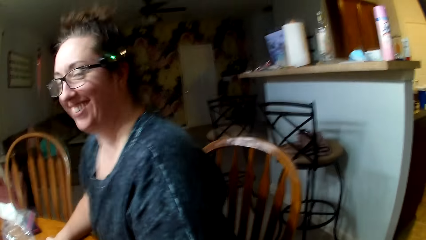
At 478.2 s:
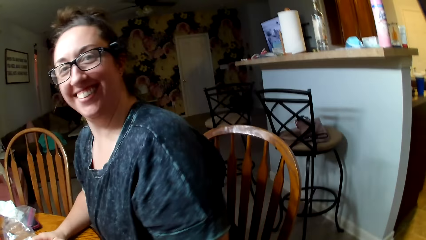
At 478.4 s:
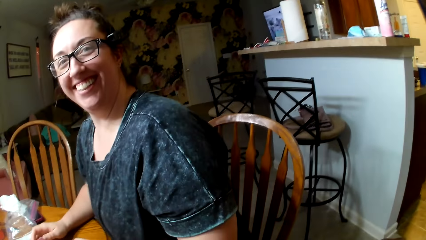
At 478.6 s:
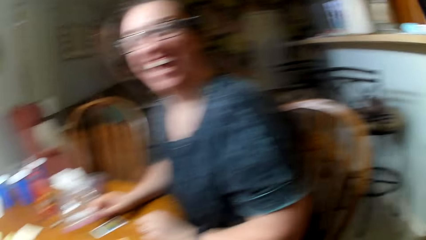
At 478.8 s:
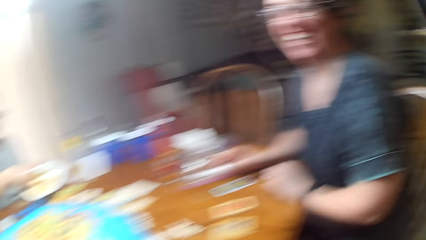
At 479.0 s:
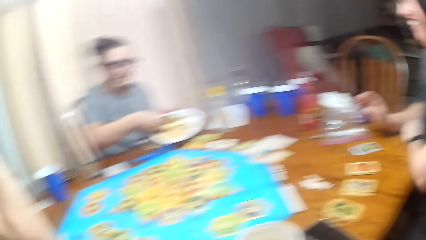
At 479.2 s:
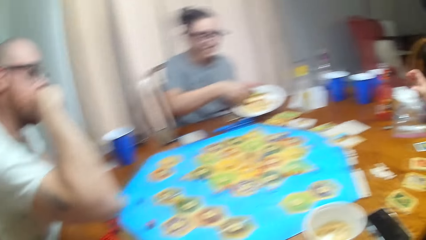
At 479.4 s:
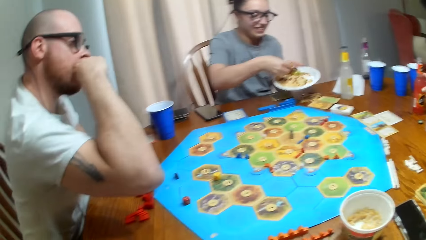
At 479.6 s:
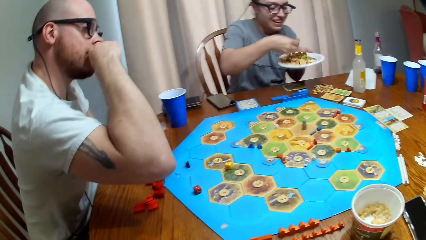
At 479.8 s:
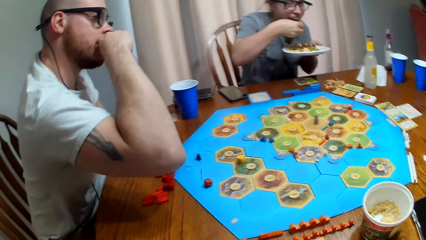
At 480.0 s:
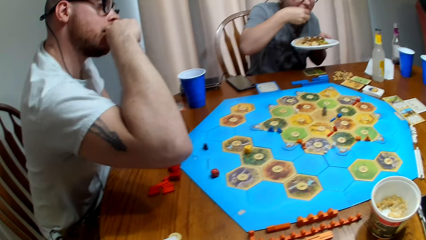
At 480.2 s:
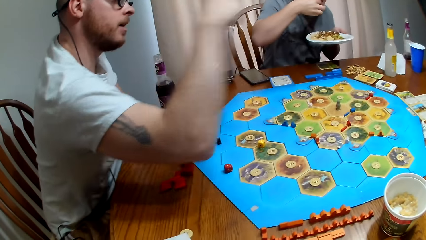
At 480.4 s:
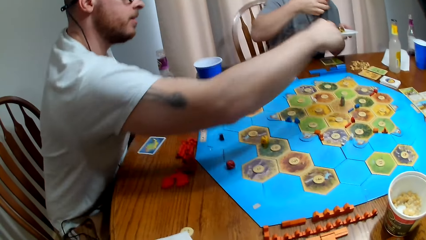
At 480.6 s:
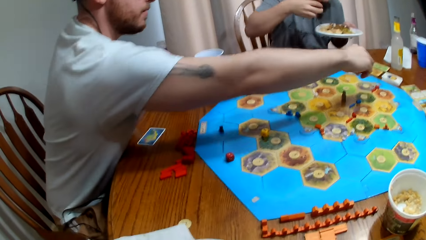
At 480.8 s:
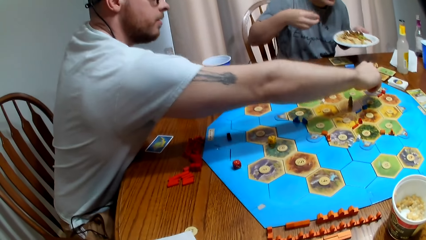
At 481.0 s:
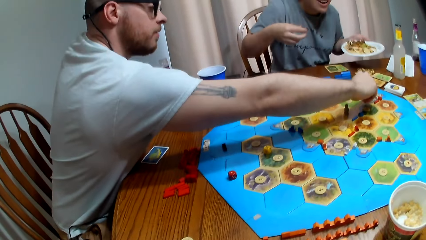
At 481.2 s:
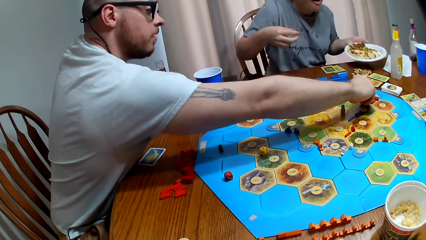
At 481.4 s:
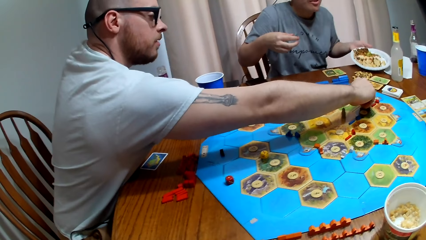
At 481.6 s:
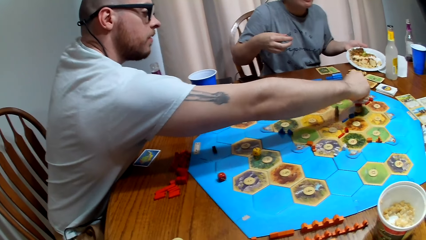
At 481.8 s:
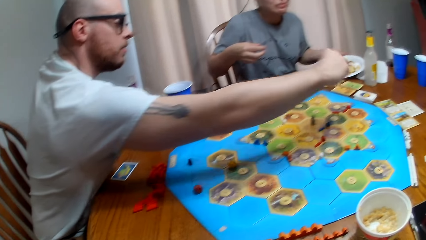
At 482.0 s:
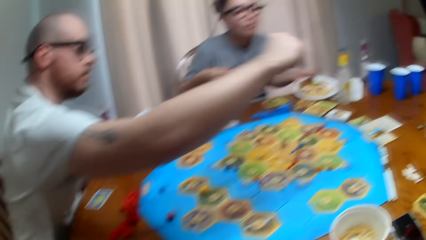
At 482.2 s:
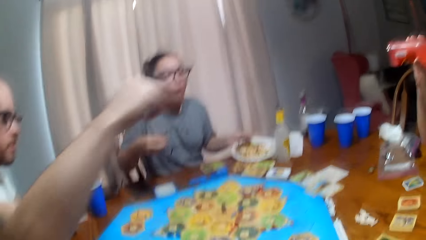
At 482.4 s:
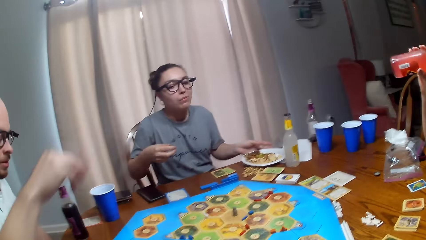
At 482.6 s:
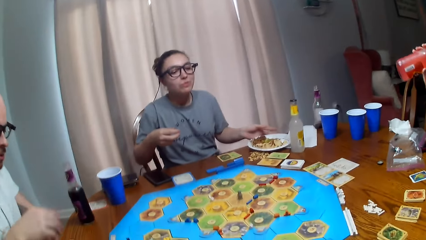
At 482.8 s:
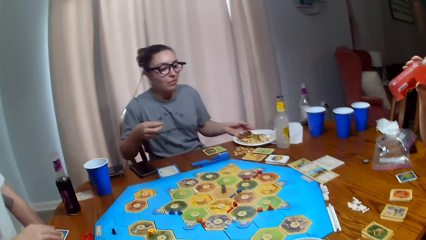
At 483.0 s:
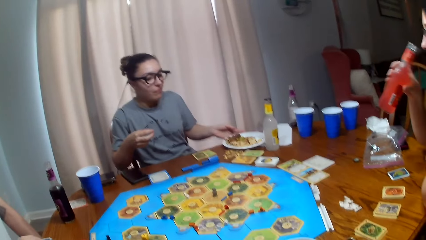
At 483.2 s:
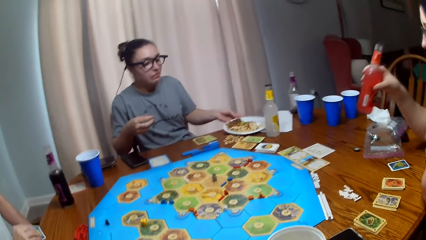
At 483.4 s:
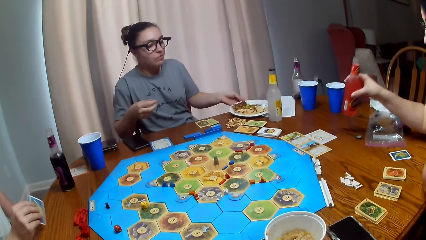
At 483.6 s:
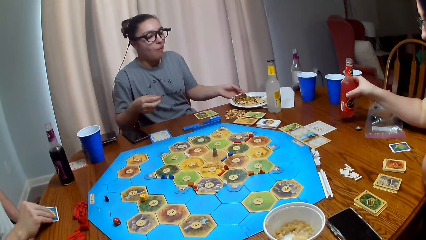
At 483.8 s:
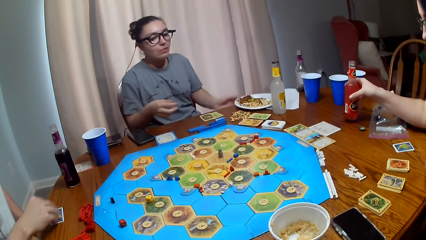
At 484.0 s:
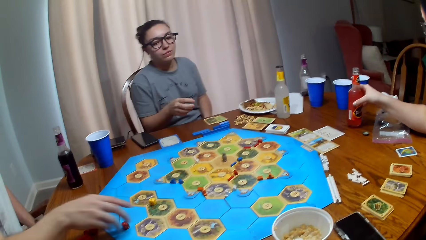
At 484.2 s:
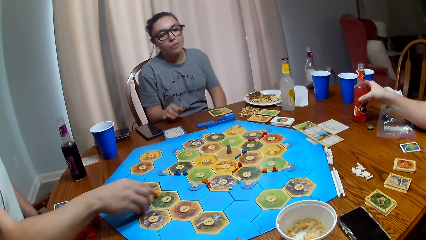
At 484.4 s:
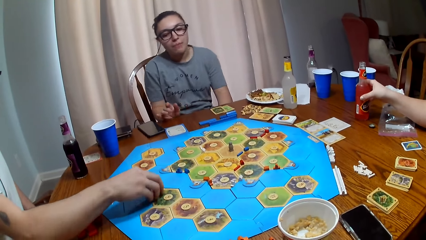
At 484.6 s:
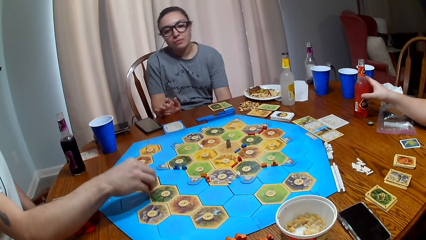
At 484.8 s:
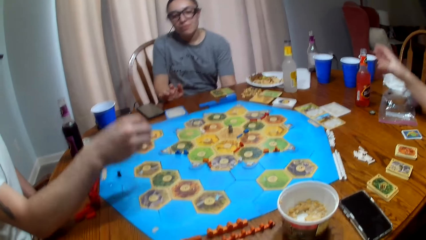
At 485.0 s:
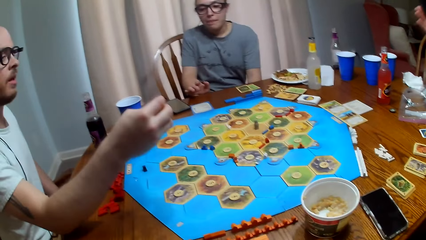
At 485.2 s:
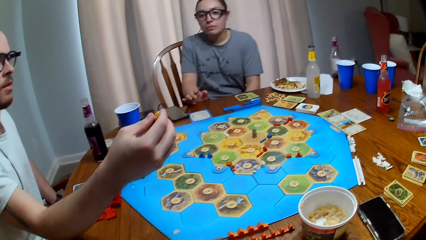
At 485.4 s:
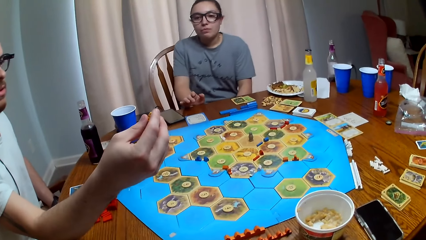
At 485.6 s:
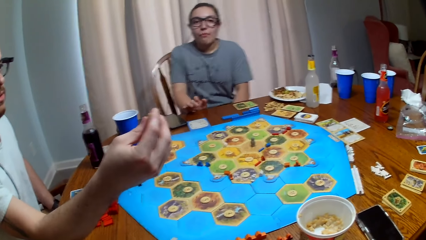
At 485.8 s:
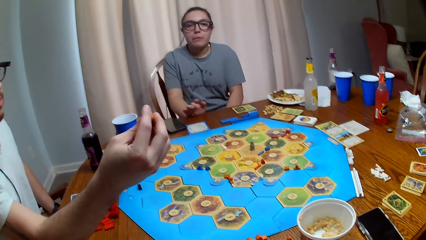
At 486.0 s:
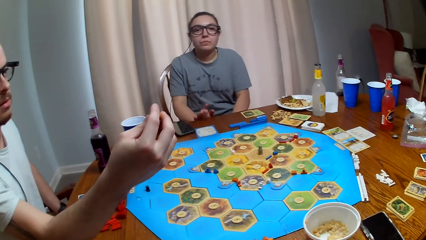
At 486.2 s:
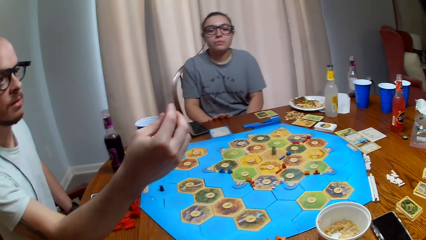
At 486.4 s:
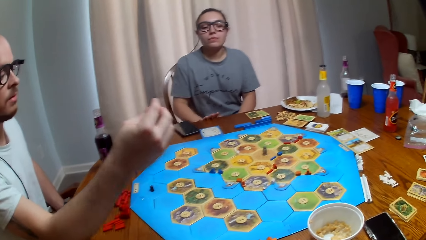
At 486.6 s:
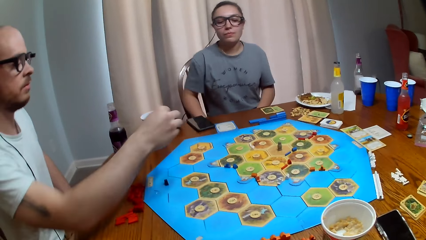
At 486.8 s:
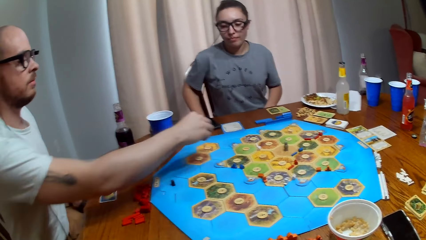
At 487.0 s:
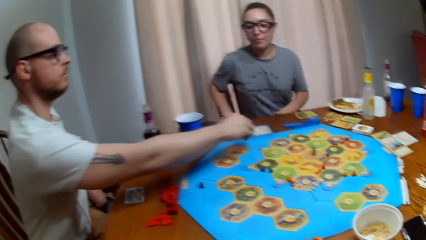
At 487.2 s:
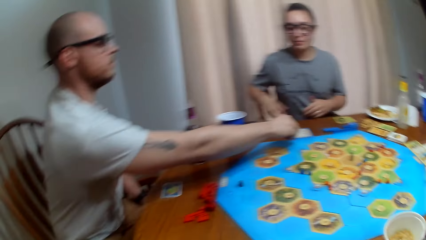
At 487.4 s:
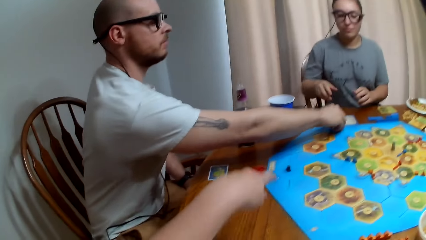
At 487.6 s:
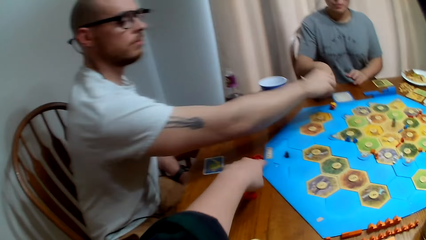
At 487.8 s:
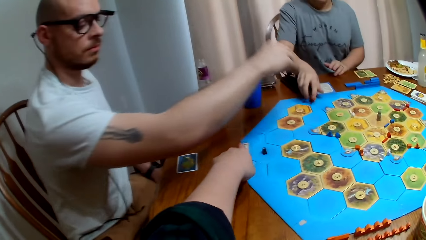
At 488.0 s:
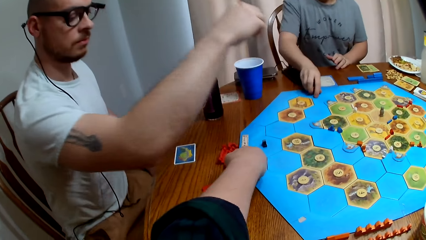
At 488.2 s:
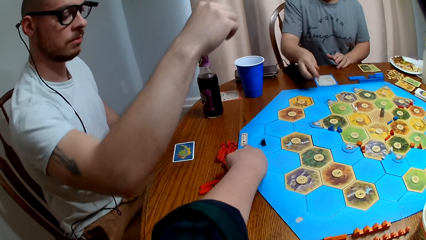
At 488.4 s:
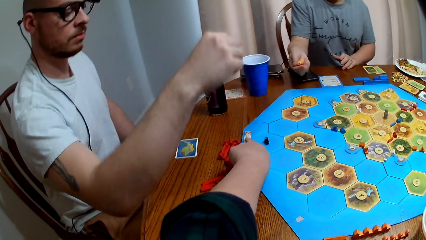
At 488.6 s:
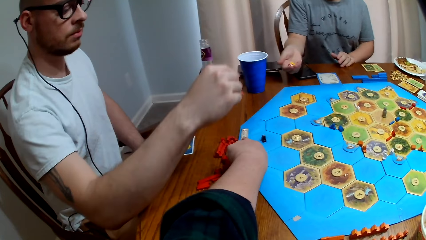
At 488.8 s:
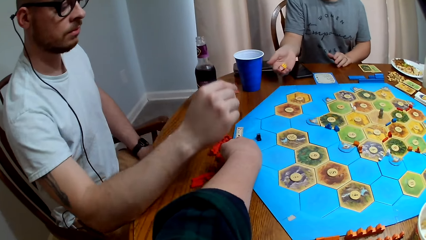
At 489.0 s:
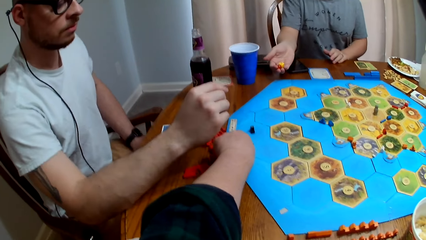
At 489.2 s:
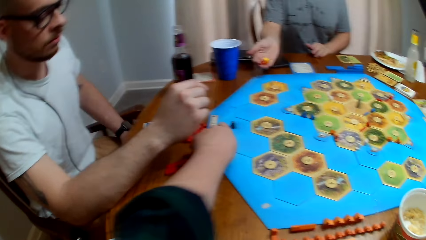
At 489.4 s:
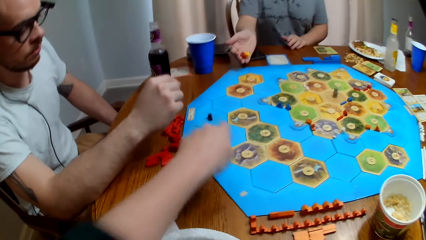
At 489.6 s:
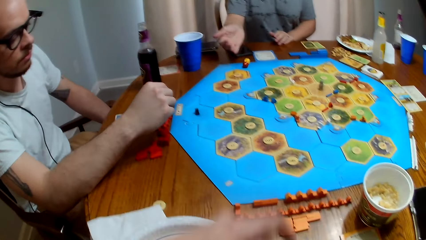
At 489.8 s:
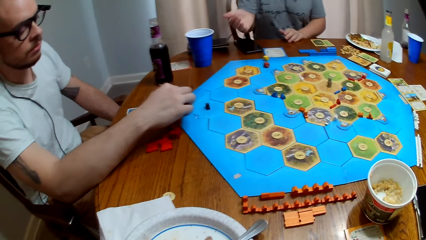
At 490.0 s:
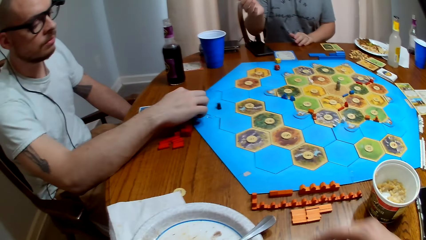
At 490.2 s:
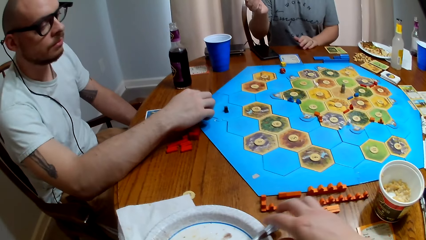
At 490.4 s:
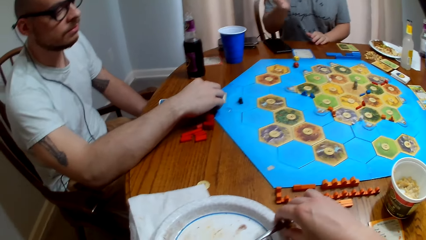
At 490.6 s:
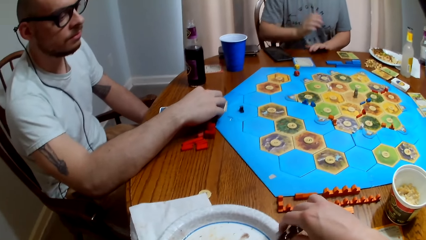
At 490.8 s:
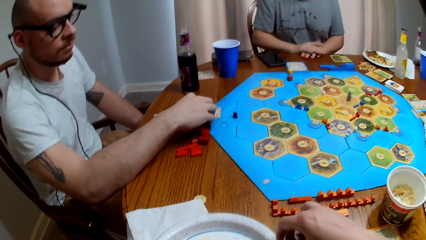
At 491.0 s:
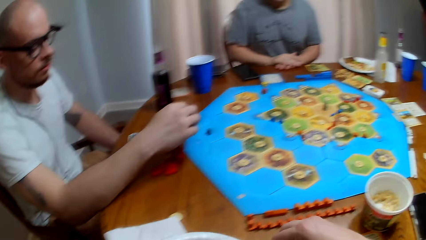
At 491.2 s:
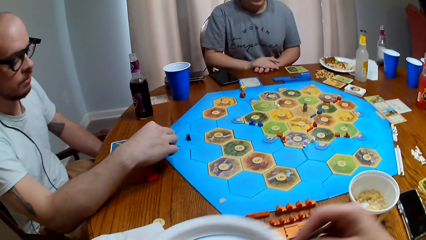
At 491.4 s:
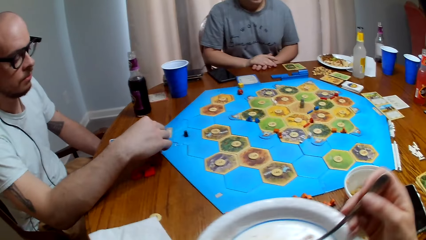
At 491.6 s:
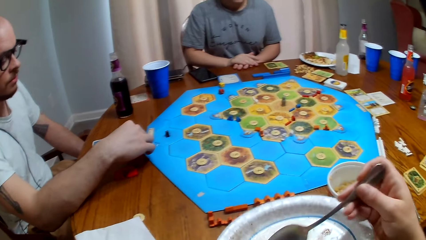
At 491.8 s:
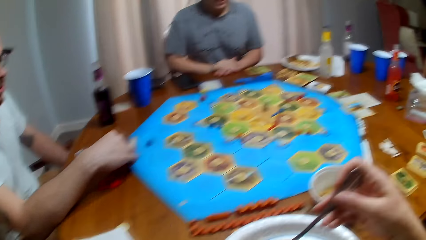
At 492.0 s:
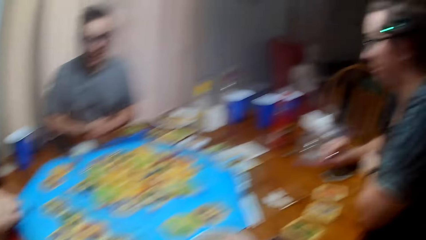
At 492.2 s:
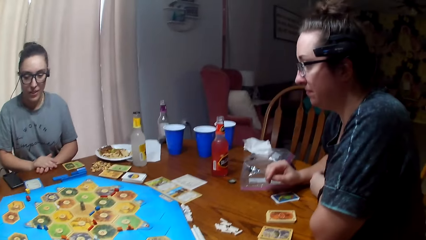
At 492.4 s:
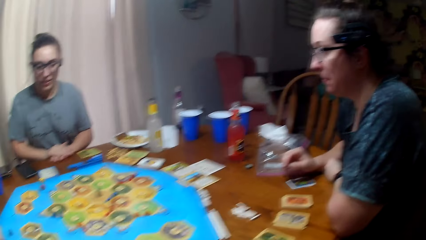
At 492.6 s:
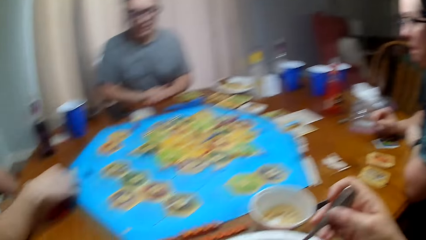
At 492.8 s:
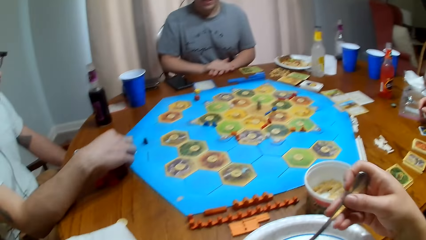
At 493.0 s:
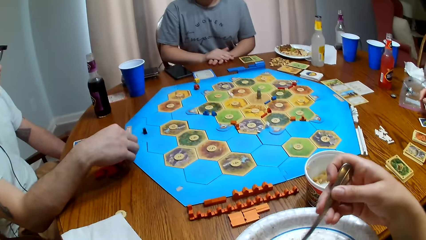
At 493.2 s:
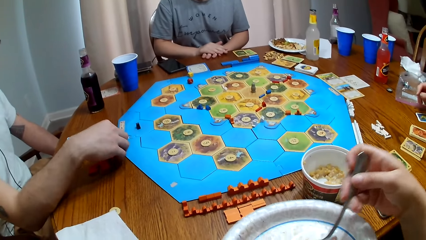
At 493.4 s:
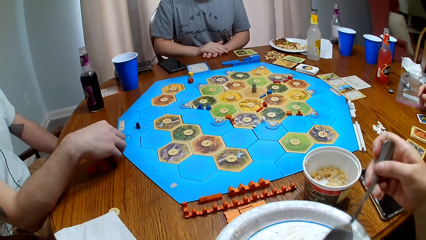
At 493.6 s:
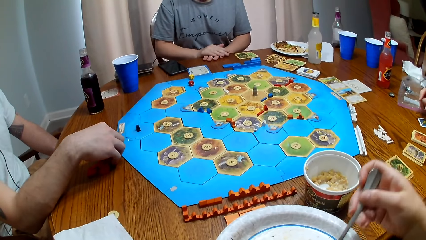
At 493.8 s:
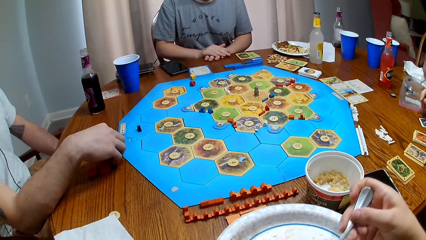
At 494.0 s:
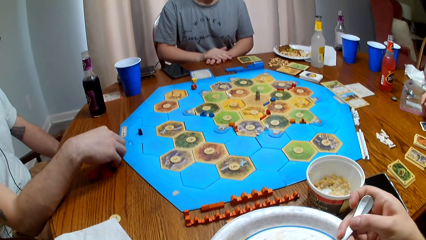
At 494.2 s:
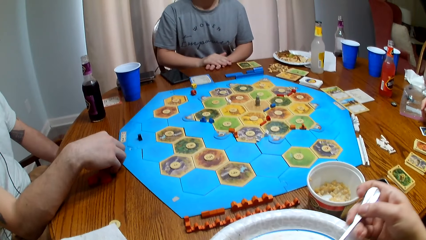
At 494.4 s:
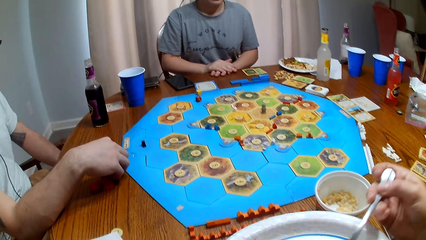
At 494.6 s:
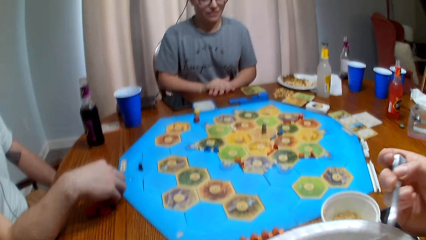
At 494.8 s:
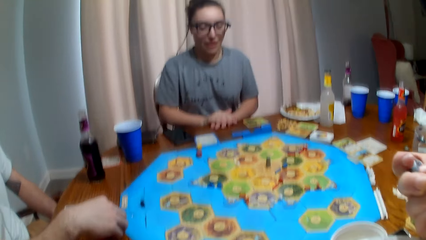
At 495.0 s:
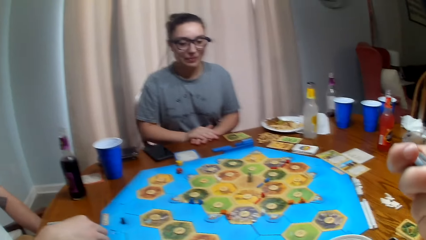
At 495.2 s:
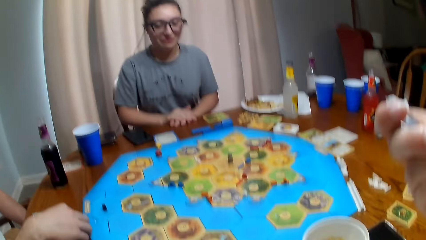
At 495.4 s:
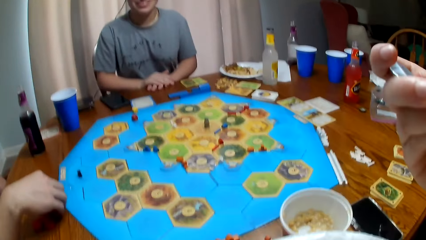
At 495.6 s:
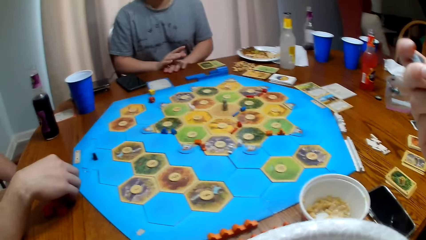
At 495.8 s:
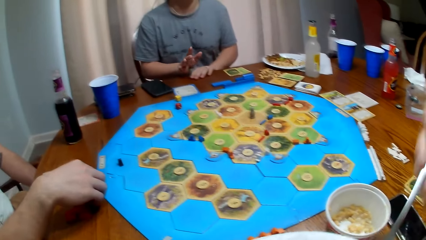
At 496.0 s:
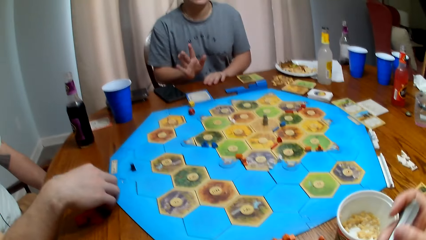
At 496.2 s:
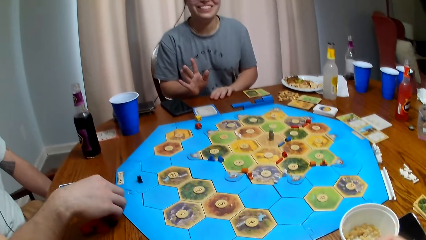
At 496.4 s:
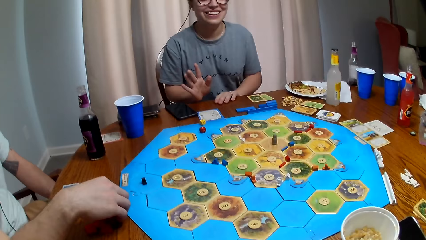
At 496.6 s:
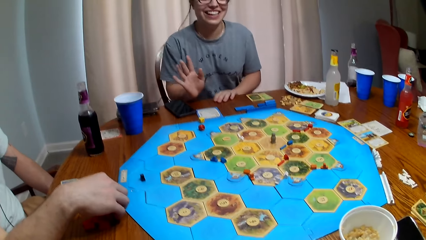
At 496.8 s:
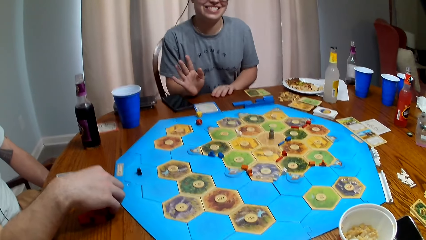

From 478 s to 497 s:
A person takes a bite of her food. The camera wearer laughs. Another person puts a pawn piece on the board game. A third person takes a sip of her soda. The first person puts her plate on the table. The second person talks. The first person throws dice on the board game. The camera wearer points at the board game. He takes a bite of his food.
